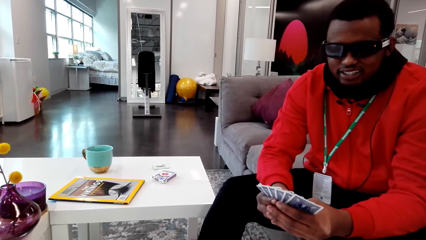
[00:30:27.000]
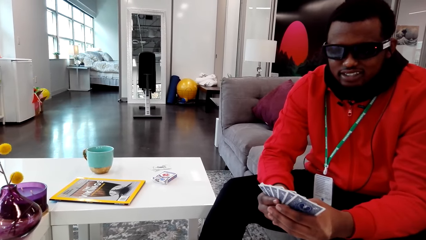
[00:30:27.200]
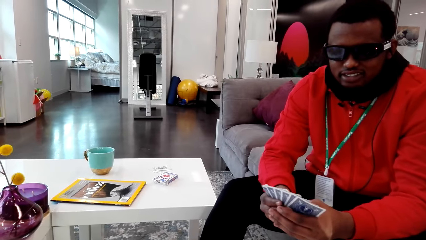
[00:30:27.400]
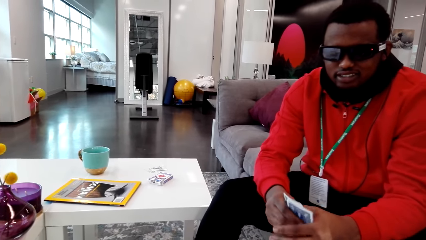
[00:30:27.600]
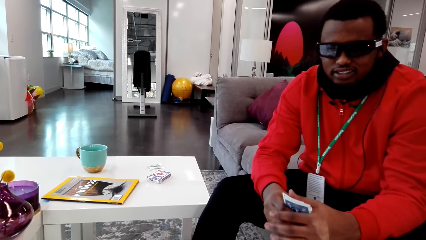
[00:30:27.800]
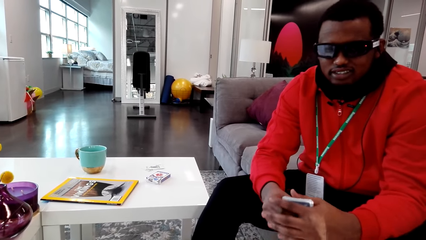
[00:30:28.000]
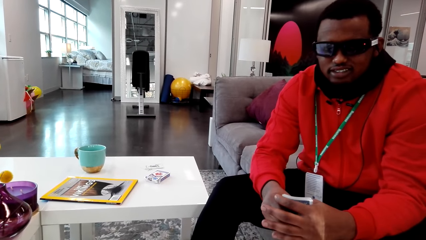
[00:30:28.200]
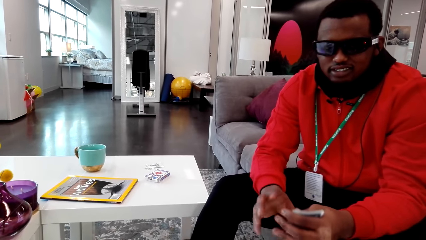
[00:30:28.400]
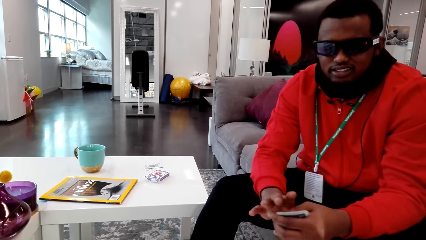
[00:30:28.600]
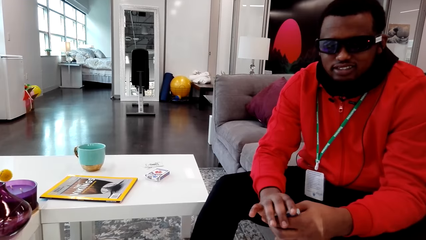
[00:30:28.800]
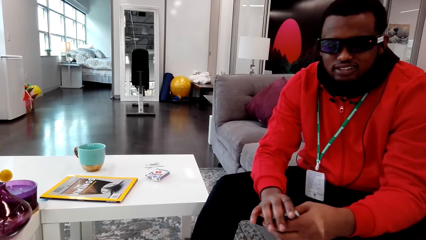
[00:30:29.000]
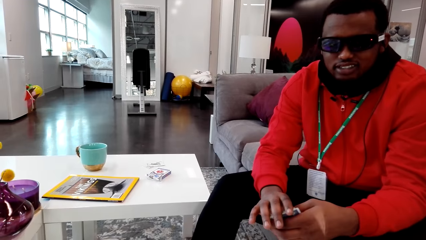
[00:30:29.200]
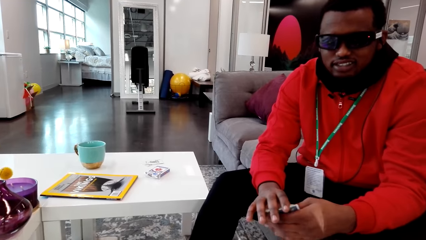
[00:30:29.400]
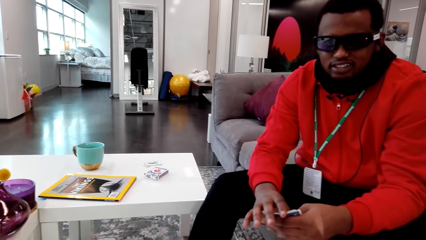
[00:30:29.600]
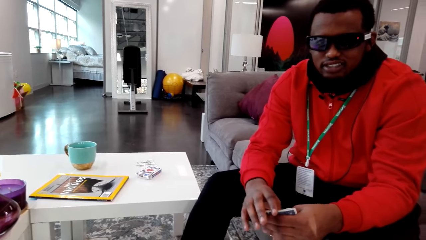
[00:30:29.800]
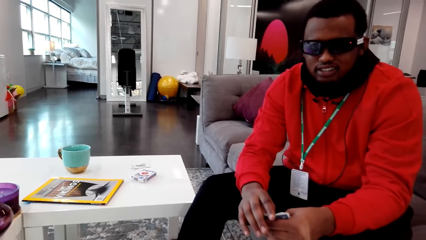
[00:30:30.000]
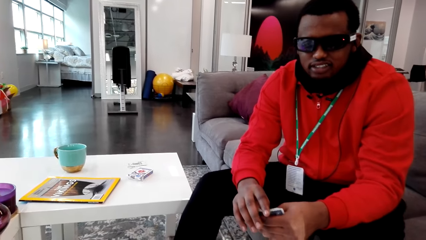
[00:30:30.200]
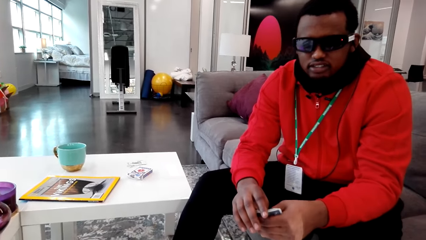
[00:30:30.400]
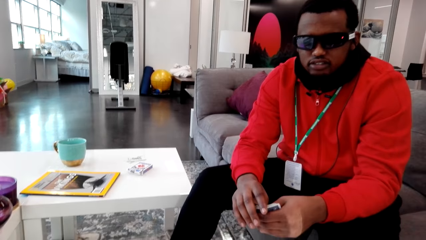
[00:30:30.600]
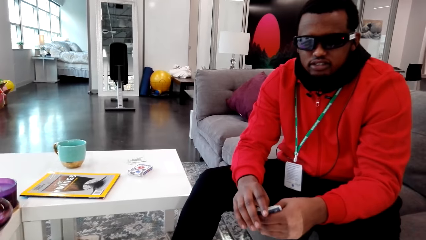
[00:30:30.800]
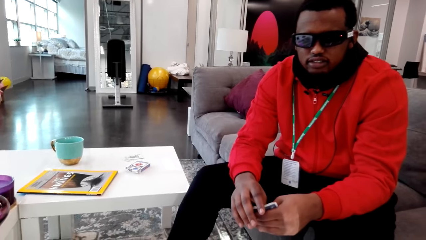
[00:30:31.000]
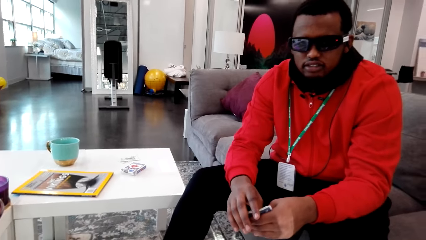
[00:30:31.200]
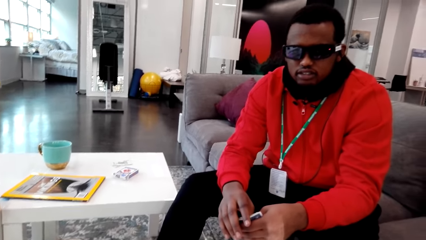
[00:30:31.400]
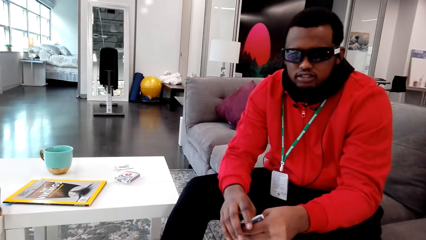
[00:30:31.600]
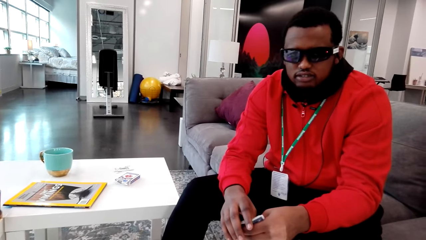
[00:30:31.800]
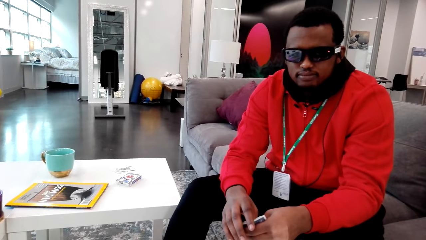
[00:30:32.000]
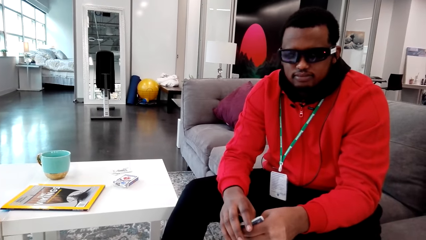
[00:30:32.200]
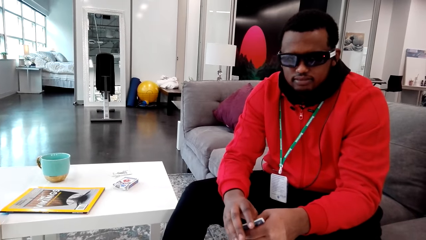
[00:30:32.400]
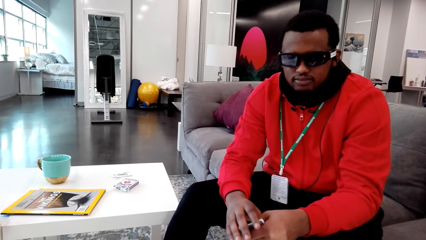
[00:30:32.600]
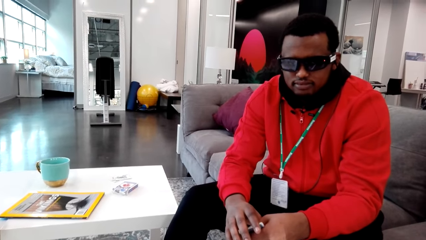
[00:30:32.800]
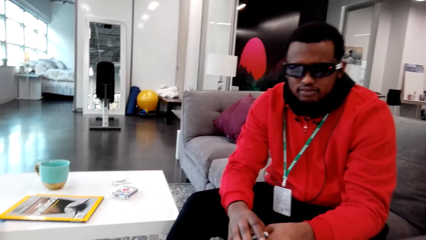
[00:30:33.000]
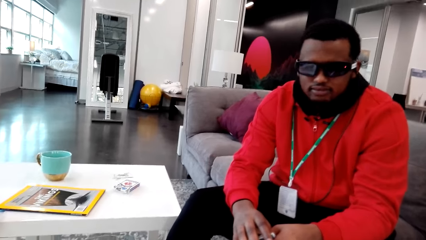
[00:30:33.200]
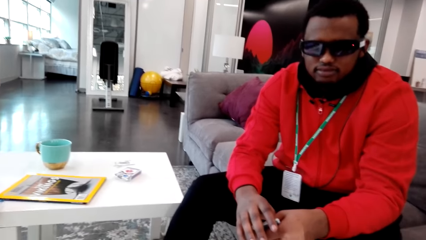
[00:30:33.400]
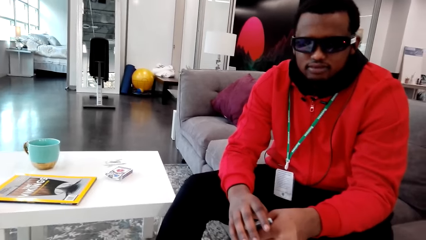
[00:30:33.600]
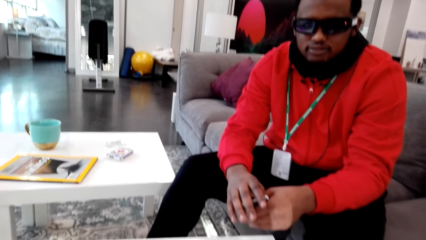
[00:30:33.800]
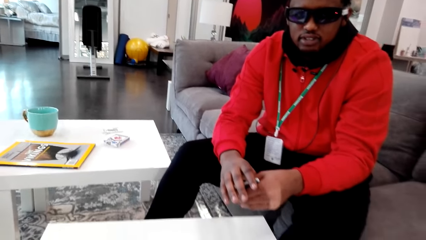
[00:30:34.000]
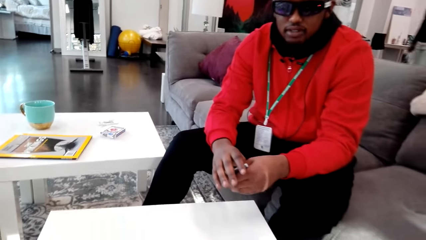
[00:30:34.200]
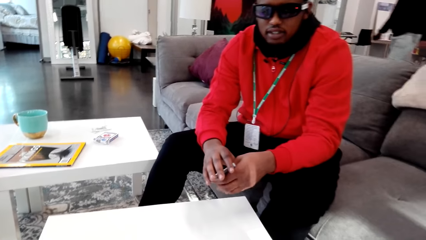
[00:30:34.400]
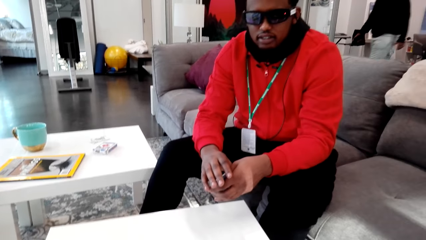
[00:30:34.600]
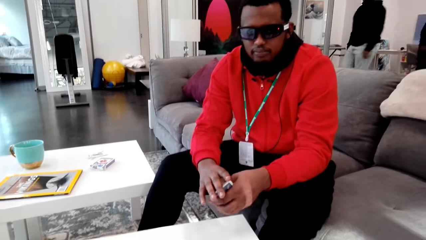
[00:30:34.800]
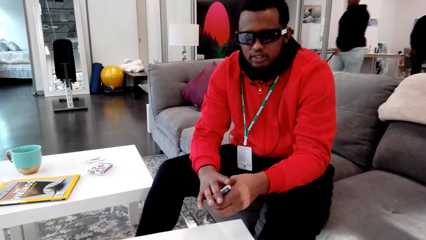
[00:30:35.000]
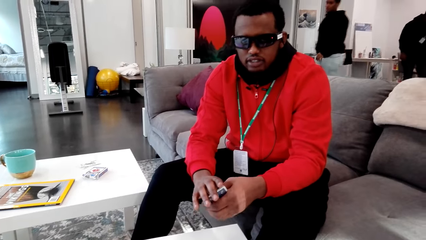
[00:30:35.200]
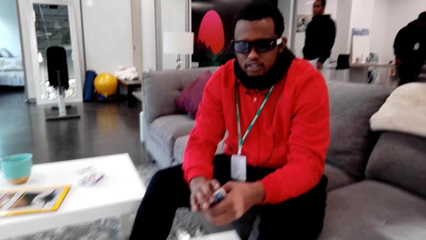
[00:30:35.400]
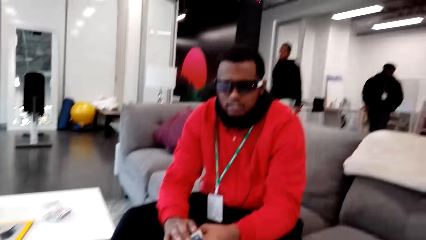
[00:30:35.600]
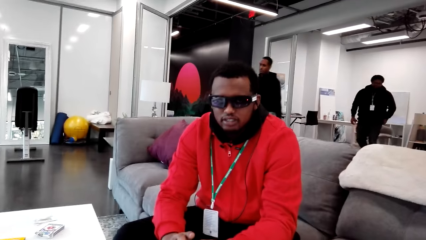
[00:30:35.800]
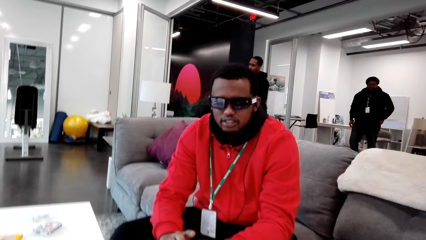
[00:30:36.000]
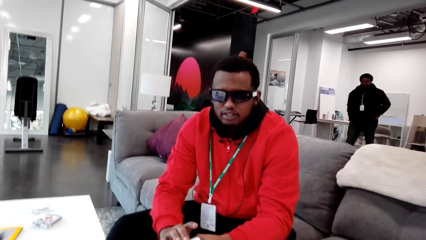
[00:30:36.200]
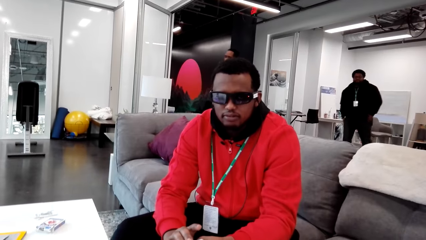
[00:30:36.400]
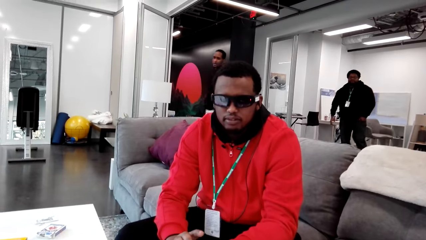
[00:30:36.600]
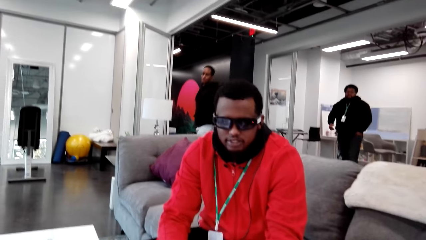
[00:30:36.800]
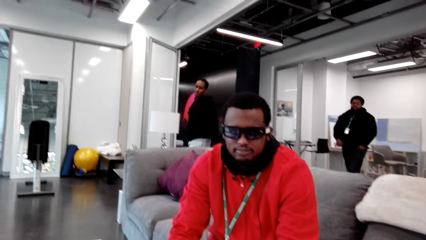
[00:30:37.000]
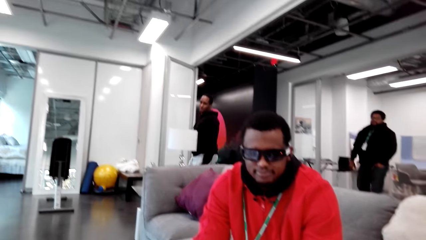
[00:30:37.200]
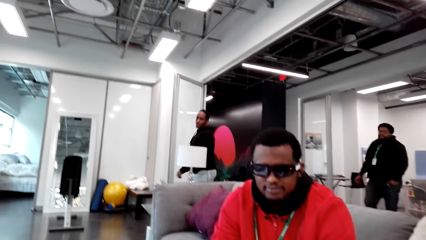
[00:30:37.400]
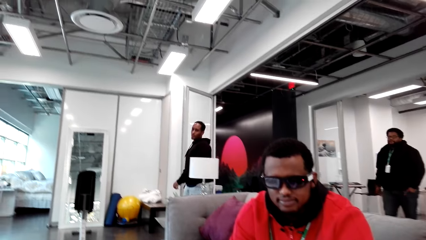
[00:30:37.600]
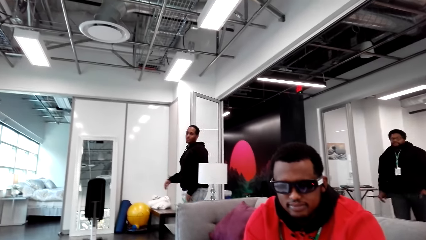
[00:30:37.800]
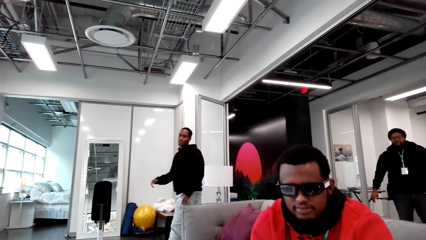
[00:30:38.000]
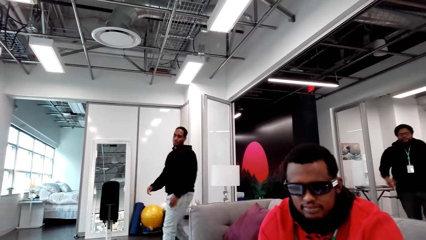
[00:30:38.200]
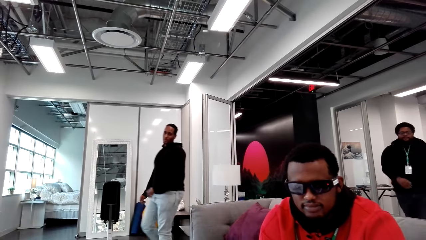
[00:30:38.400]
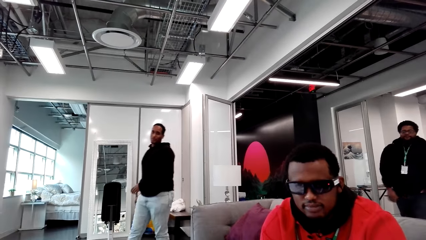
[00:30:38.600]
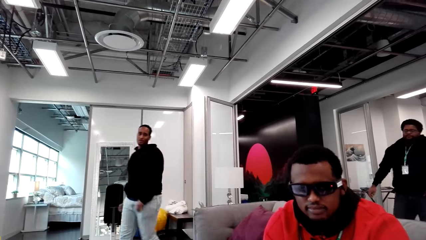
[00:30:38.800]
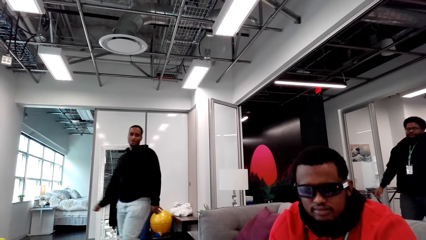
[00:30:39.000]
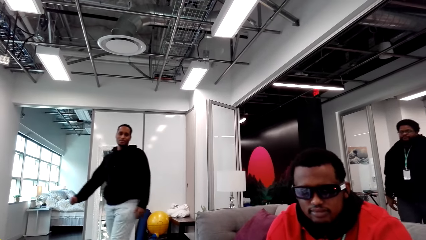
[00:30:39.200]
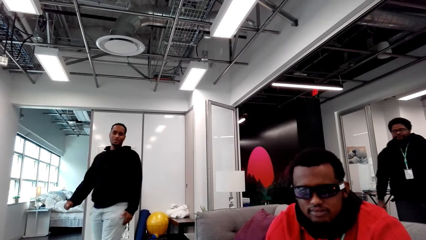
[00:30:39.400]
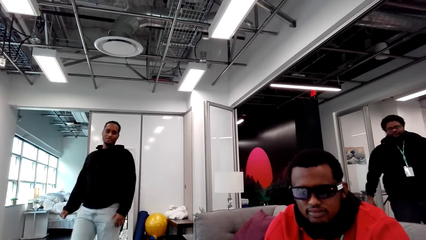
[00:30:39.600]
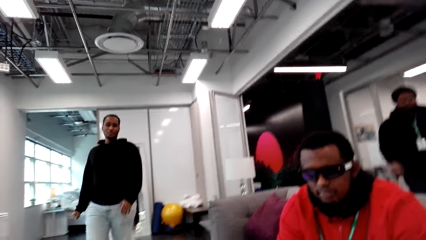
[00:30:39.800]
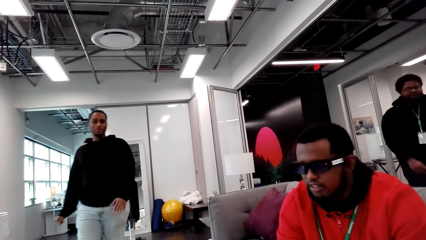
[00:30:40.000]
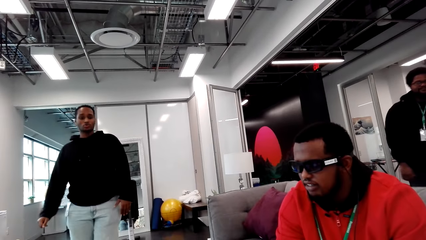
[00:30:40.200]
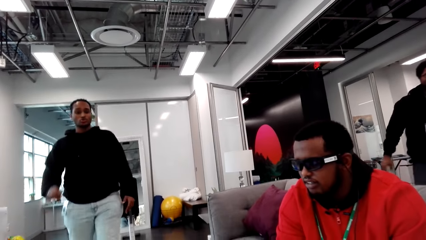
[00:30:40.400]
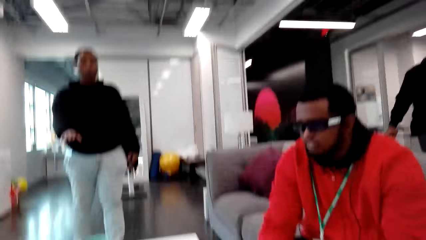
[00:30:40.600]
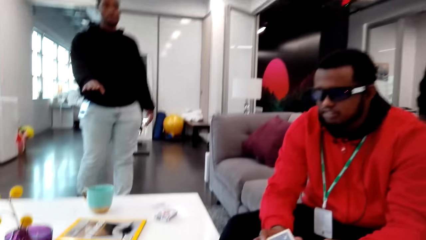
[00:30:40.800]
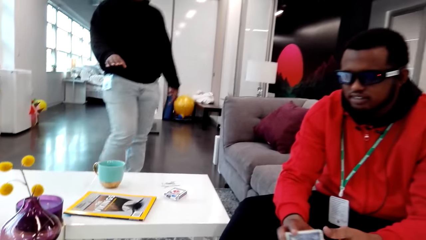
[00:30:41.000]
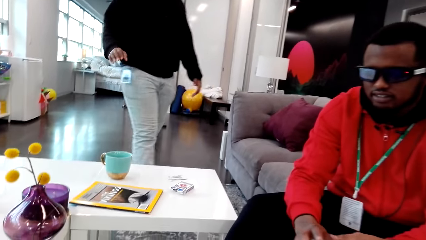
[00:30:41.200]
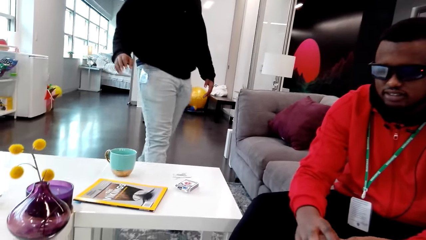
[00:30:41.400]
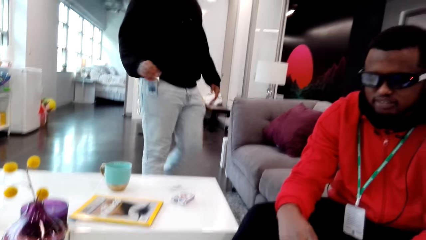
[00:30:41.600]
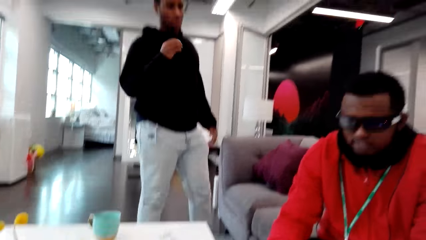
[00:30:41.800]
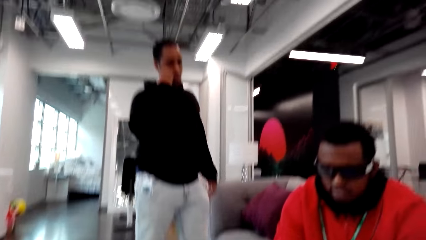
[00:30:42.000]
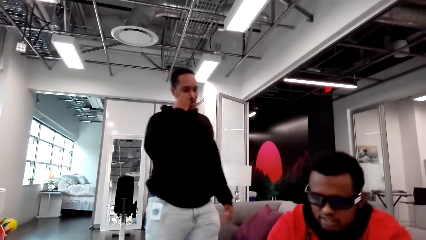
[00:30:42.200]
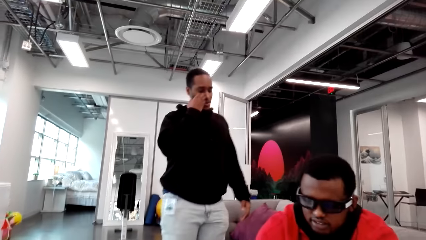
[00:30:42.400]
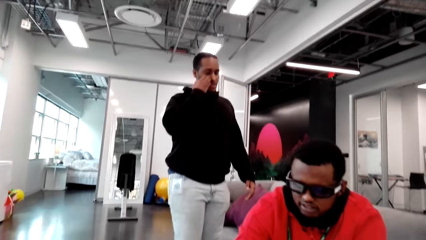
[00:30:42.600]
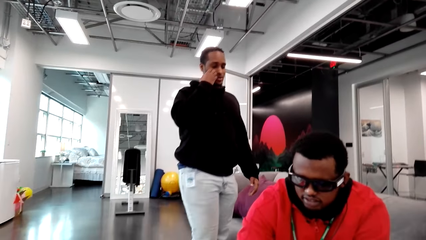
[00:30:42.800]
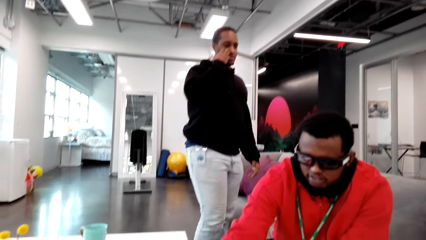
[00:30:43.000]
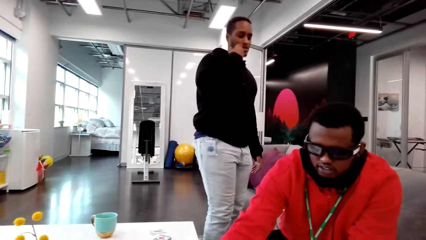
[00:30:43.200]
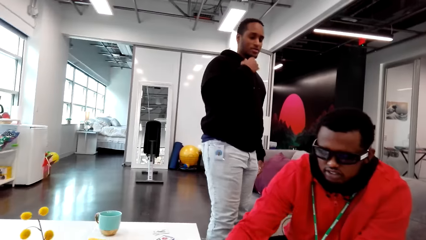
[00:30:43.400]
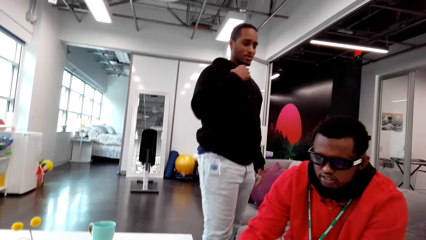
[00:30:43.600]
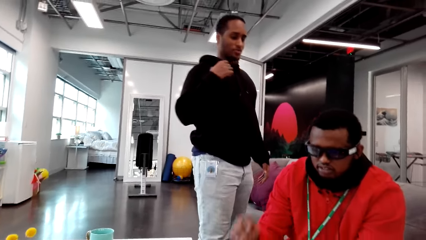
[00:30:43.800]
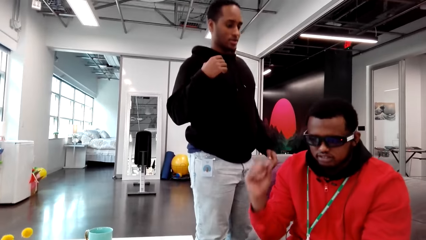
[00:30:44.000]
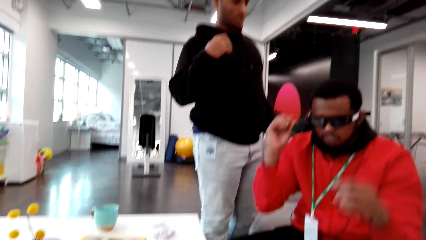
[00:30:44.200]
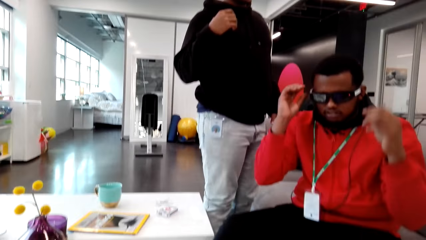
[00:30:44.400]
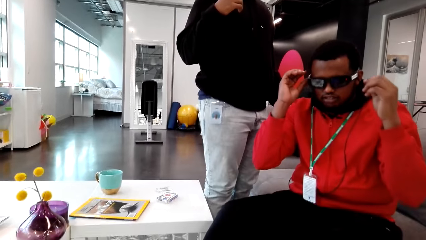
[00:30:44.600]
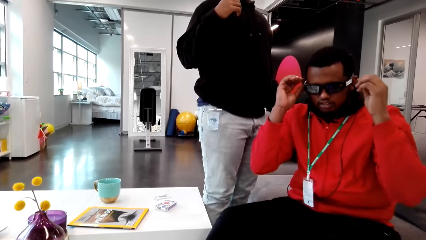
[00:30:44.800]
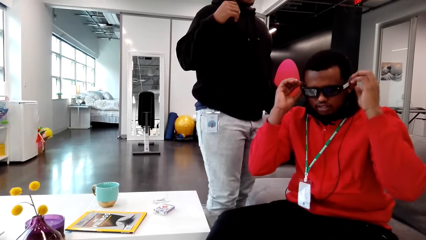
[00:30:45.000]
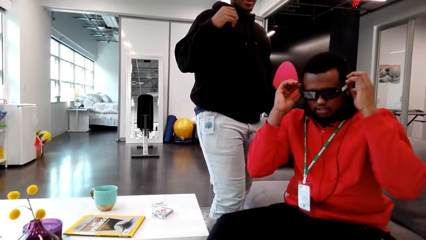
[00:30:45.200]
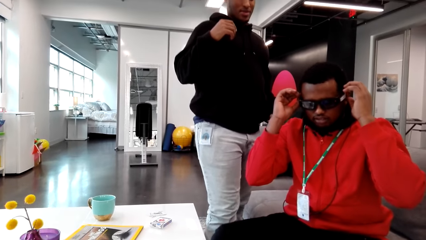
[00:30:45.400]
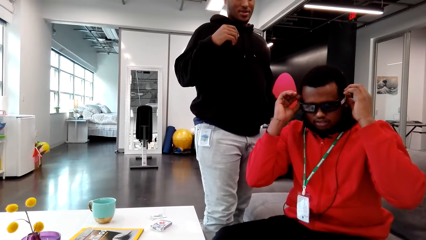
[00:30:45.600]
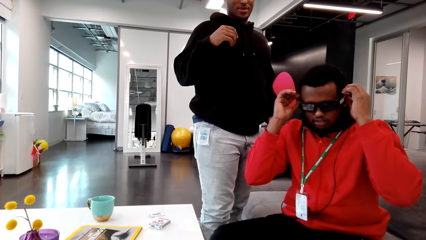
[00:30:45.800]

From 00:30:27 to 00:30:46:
The camera wearer talks to a man. The man closes his cards and holds his cards with both hands. The camera wearer talks to the man. The man talks with the camera wearer. Another man joins the camera wearer and the first man. A third man joins the camera wearer and the first man. The second man talks. The second man moves his right hand and rubs his face. The second man talks to the first man.
